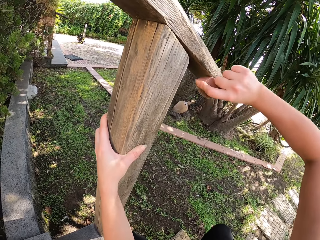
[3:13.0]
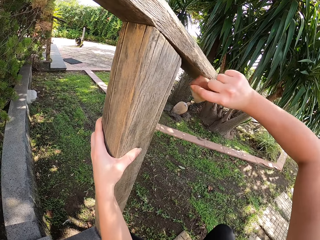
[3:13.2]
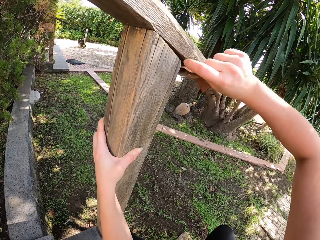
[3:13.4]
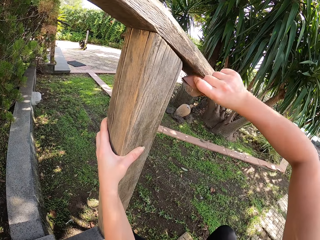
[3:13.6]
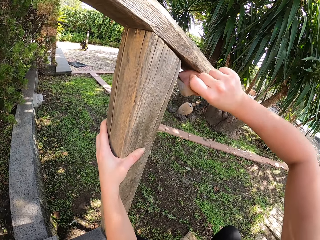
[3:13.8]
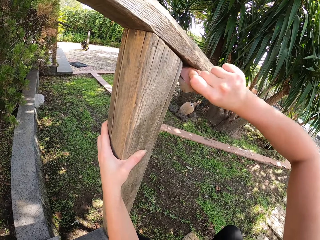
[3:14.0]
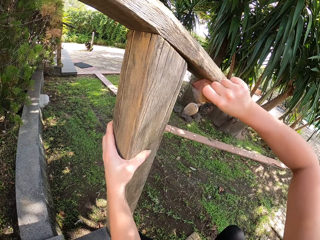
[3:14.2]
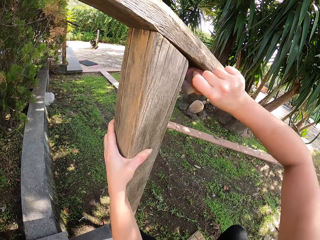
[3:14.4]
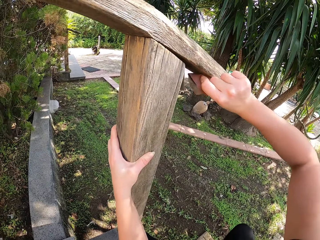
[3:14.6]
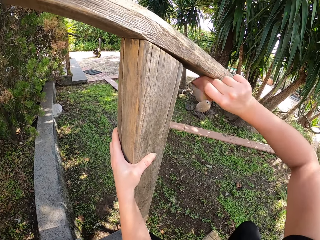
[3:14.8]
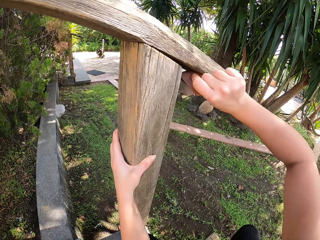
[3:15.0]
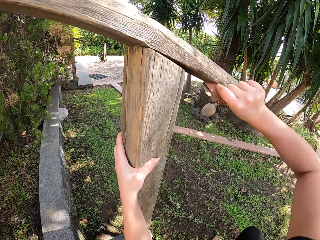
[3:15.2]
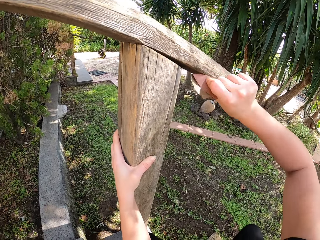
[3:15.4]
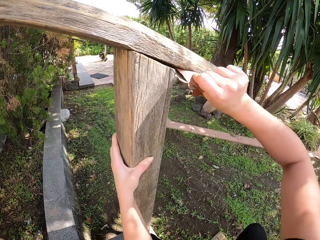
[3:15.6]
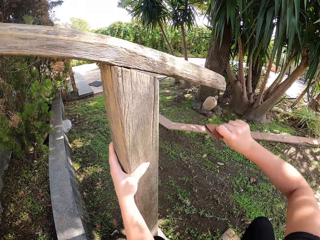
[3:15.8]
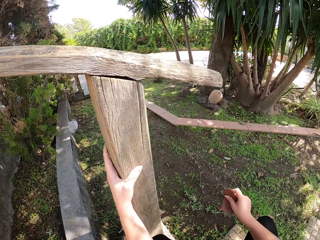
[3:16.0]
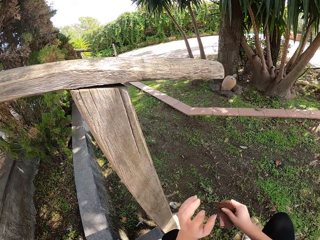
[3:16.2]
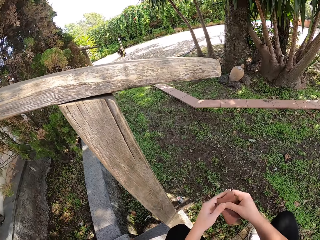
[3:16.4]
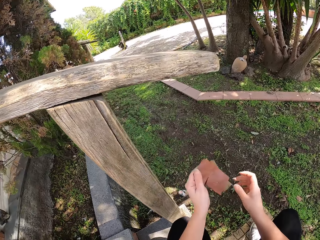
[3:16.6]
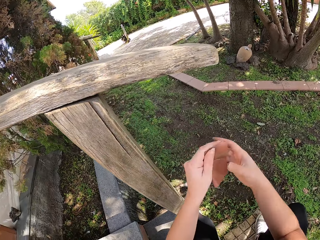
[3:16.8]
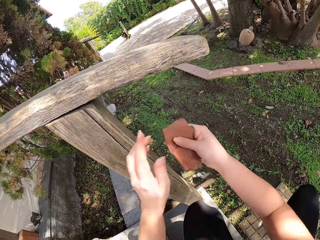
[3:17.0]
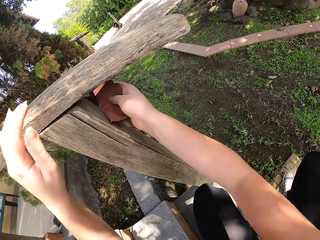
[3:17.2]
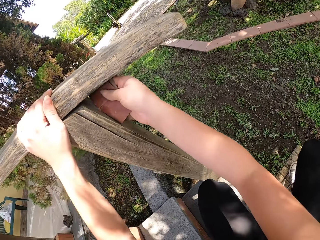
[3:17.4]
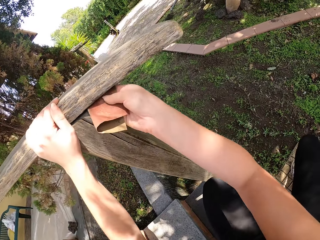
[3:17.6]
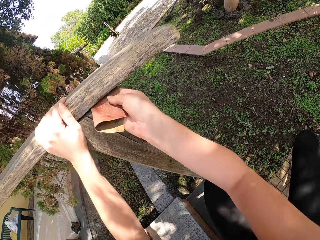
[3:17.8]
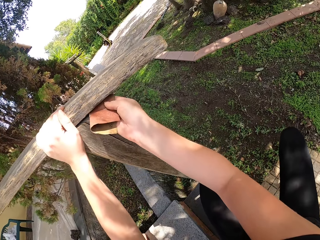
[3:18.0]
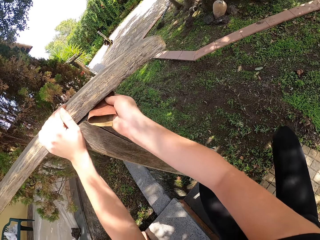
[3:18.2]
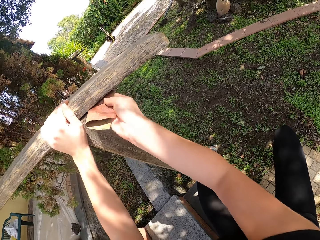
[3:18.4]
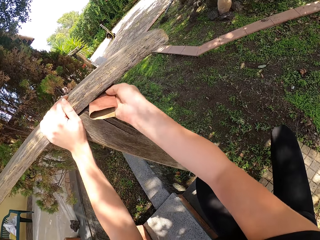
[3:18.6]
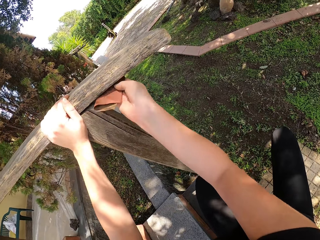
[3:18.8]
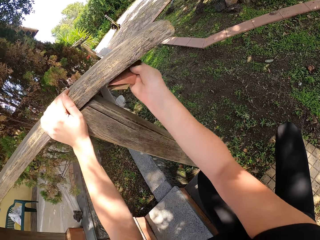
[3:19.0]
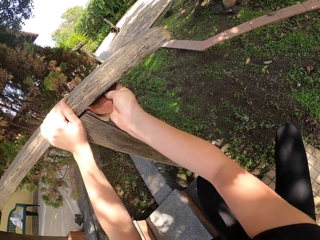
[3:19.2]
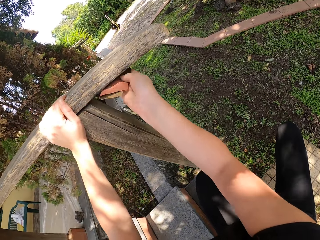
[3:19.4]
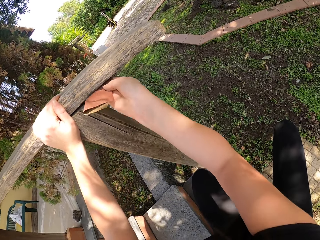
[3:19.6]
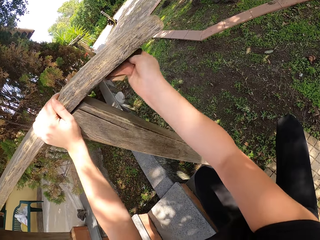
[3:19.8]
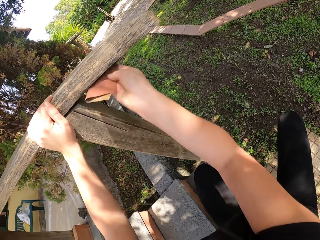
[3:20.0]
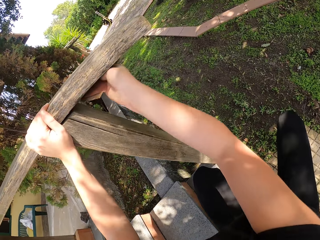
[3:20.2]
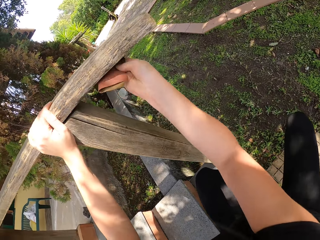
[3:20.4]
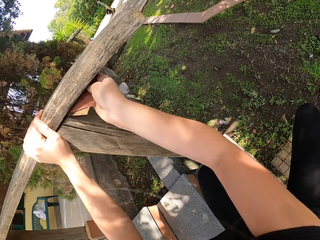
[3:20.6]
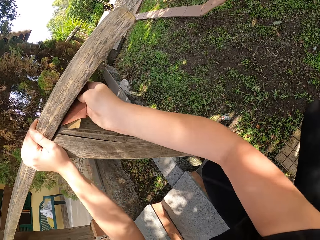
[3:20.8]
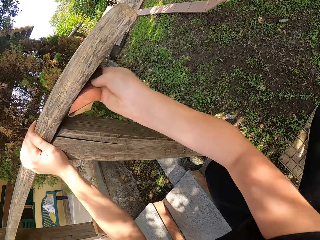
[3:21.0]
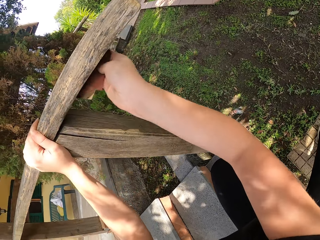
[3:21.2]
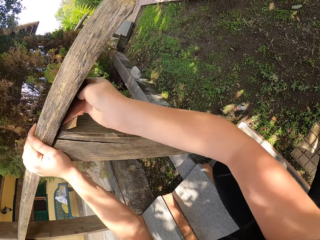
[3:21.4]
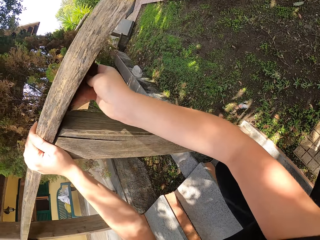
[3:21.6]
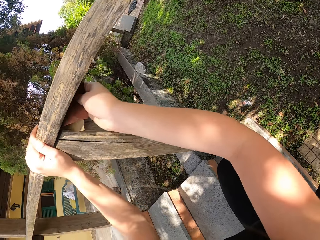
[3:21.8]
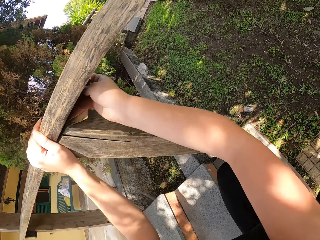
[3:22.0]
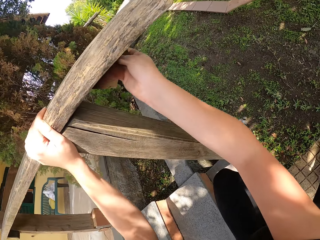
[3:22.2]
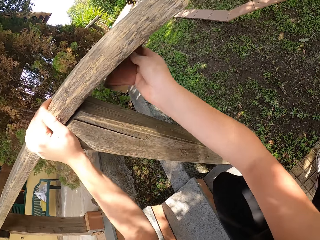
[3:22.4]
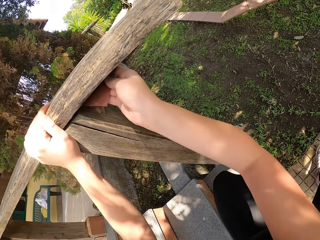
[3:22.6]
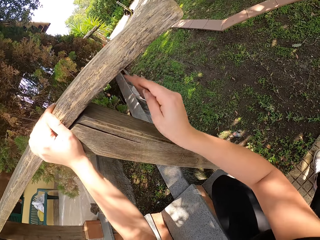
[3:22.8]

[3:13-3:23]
The camera wearer stops scrubbing the wood and adjusts handling of the sandpaper. They fold the sandpaper with both hands. They scrub the wood.

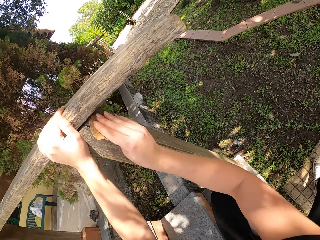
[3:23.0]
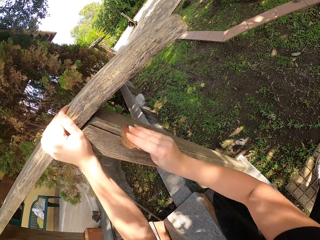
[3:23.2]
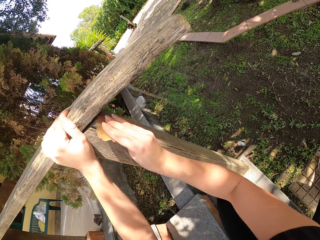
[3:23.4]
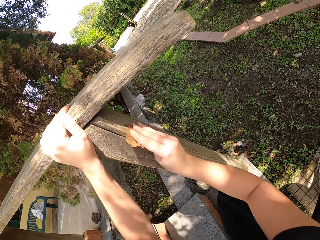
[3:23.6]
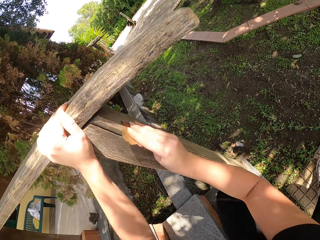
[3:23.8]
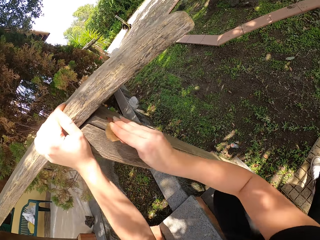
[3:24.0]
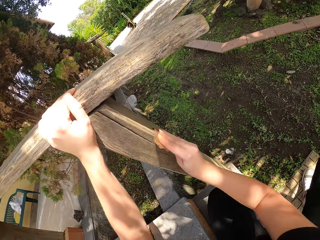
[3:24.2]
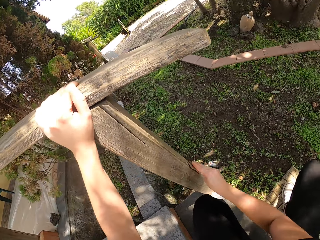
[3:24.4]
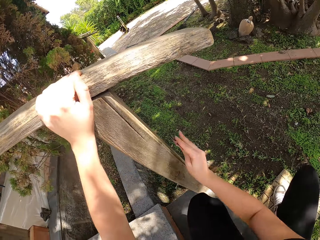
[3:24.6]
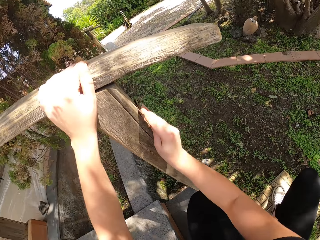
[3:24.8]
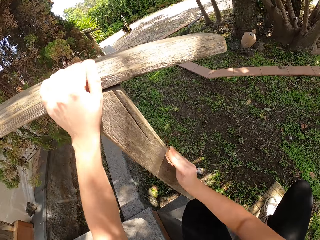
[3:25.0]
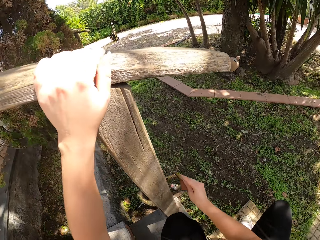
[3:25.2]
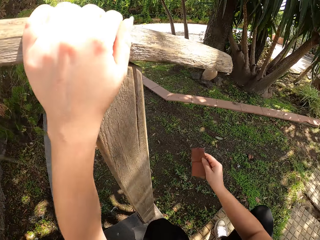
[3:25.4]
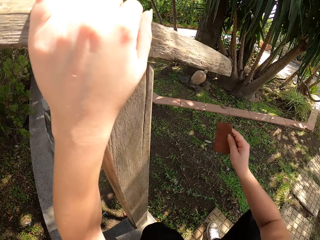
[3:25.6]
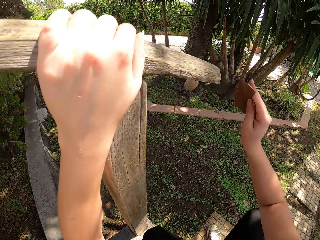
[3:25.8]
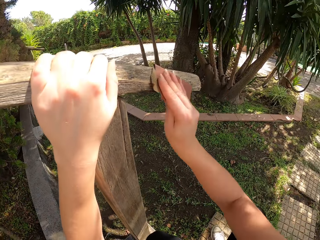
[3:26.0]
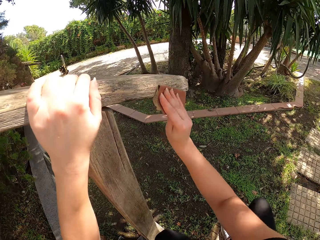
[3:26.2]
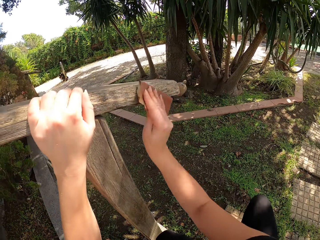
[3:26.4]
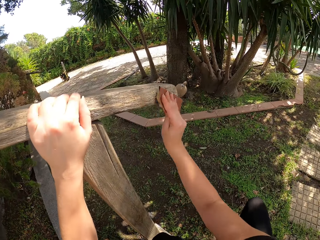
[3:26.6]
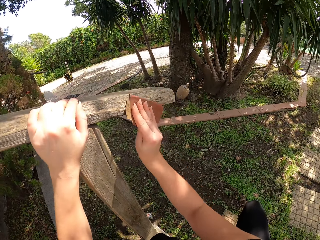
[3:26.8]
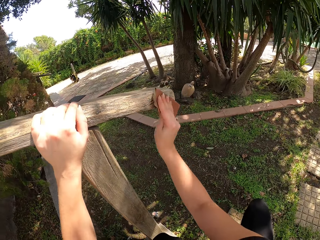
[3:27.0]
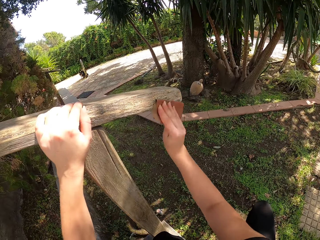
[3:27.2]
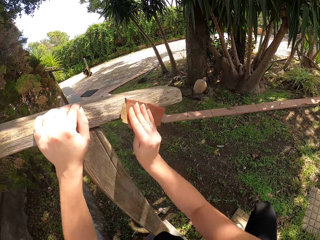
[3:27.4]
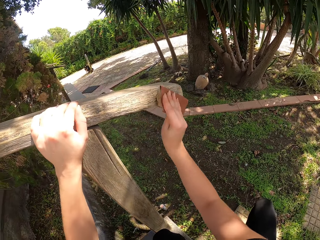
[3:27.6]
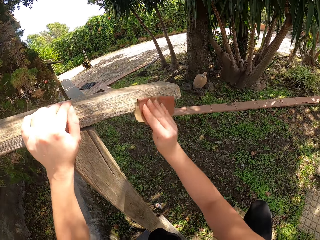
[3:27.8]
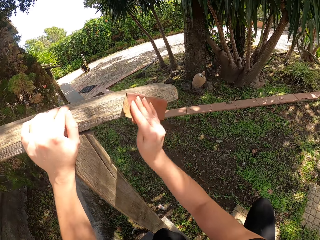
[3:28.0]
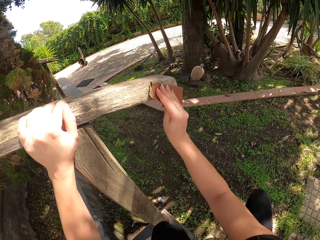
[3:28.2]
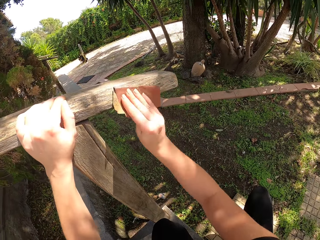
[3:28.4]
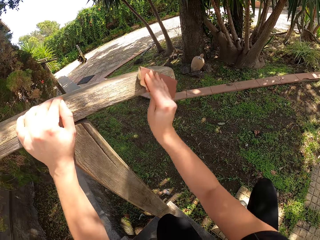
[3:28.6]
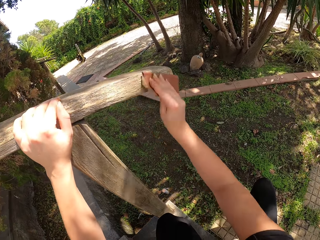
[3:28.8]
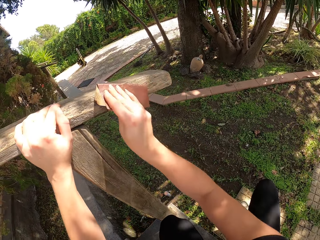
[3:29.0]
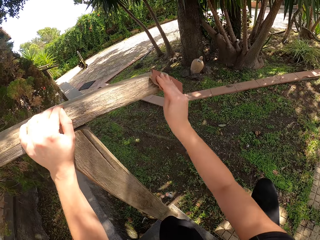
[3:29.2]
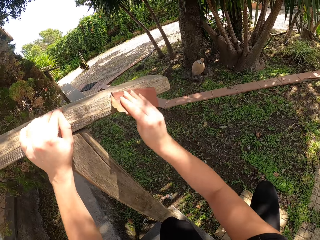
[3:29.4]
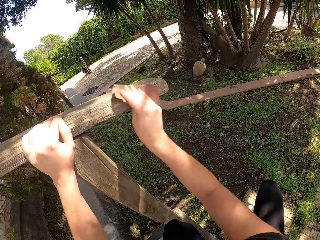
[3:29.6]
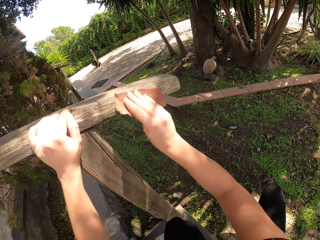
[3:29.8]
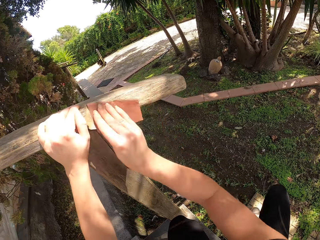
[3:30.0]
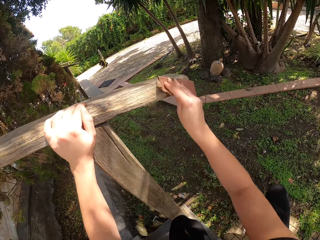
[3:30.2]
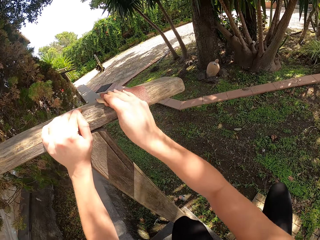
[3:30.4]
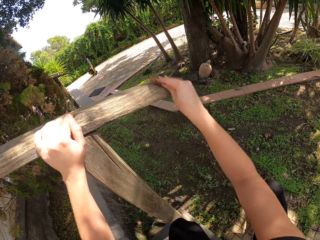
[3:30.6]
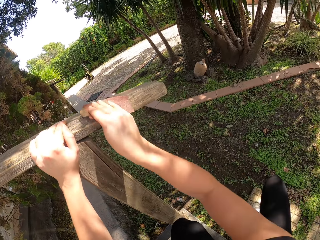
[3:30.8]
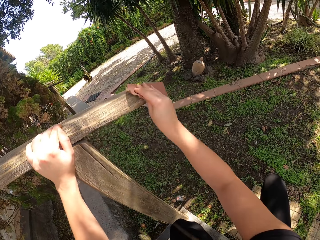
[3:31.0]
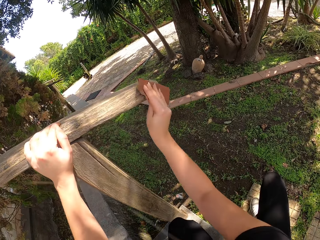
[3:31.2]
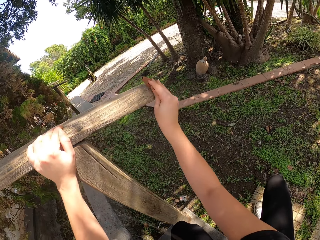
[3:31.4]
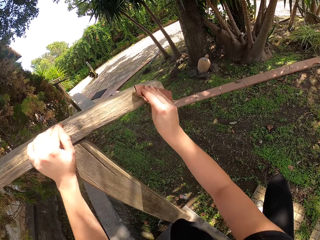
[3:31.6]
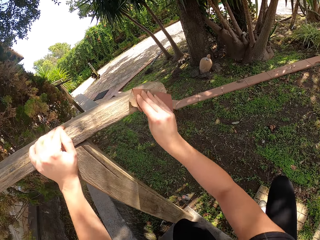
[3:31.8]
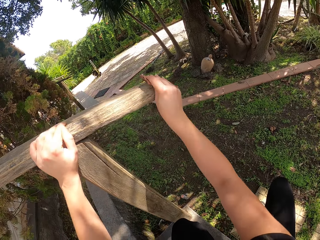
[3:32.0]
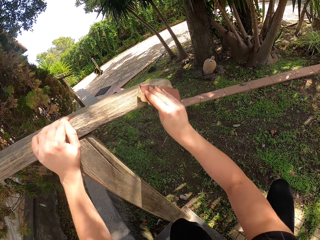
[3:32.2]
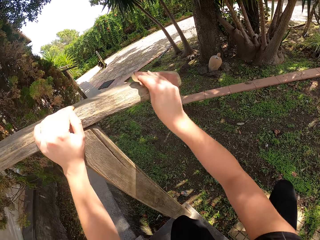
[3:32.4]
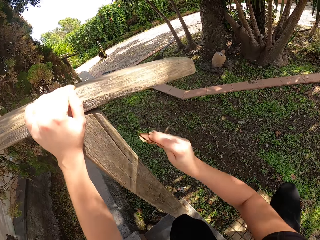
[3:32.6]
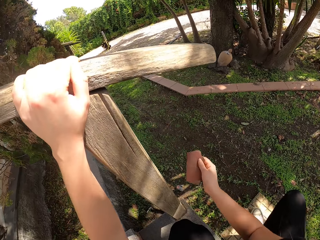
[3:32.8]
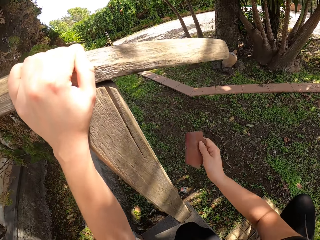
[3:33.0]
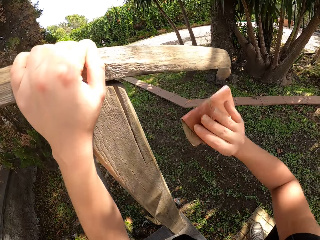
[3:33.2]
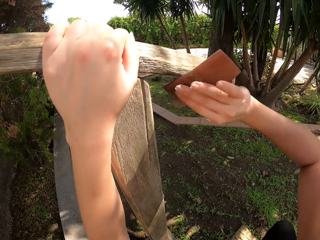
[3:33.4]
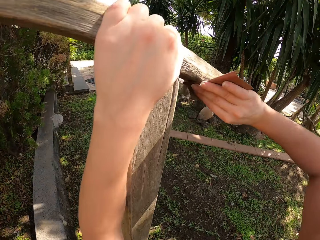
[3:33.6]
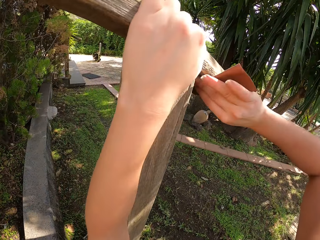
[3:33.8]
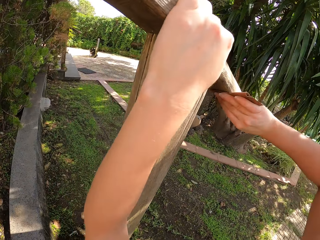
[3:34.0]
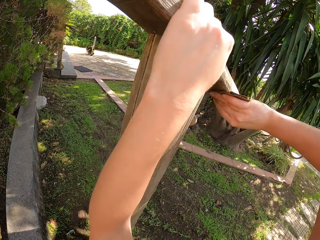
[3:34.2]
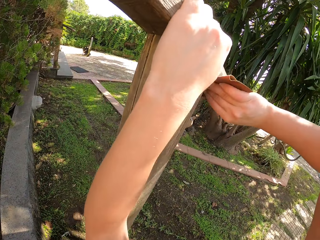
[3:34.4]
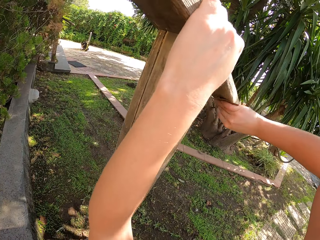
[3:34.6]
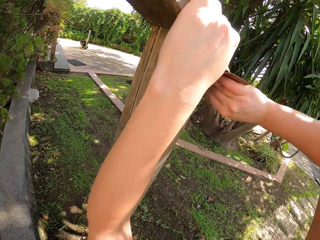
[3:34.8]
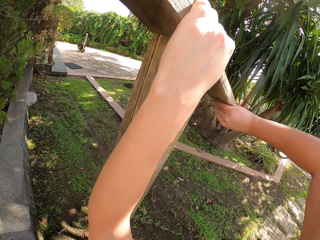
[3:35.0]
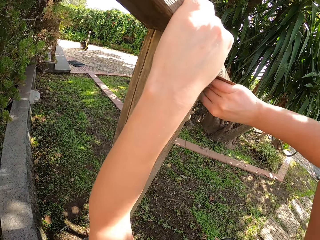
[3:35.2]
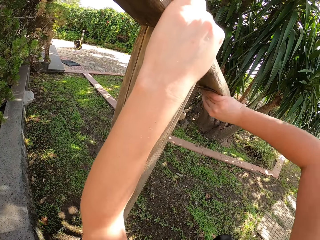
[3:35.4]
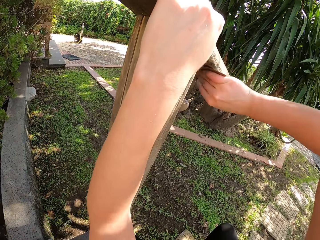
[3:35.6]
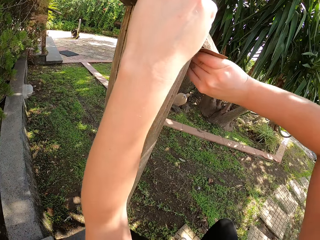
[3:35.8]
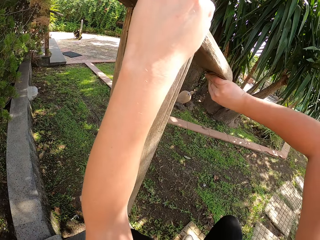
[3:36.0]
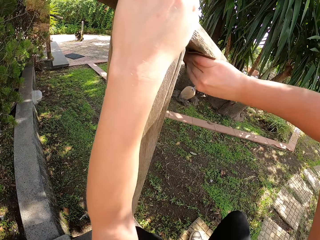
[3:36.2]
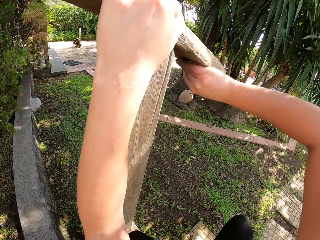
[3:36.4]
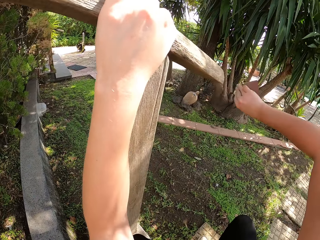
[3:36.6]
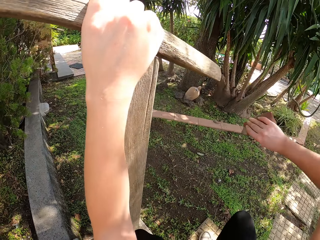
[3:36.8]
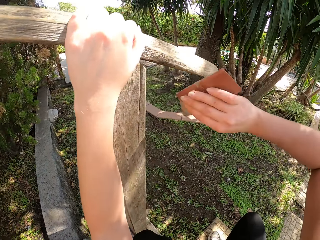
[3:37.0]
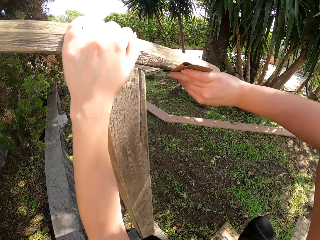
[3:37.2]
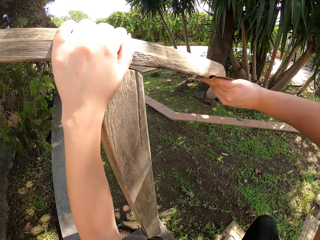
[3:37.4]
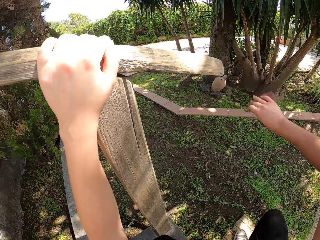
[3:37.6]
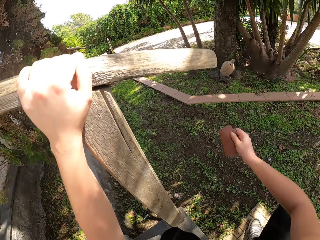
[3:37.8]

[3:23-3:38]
The camera wearer stops scrubbing the wood. They scrub the wood. They stop scrubbing the wood. They scrub the wood.
